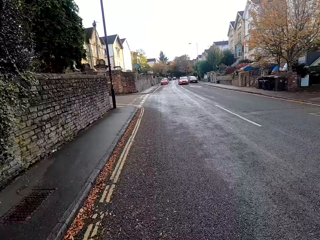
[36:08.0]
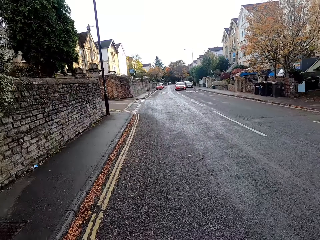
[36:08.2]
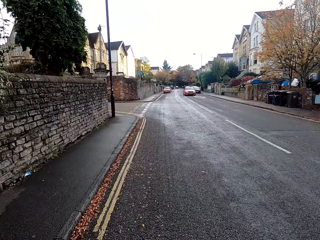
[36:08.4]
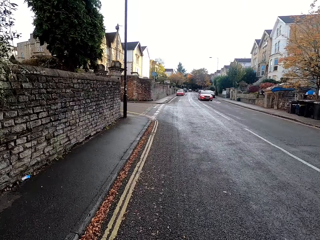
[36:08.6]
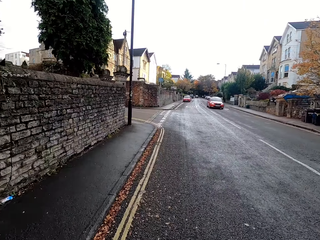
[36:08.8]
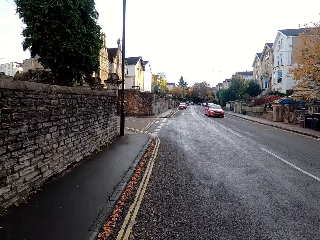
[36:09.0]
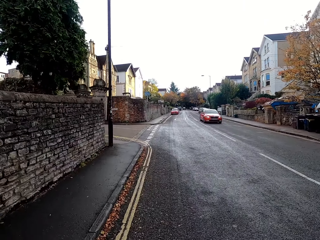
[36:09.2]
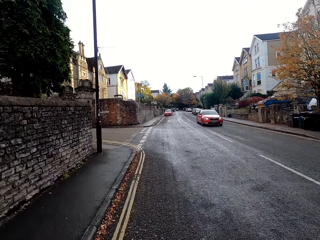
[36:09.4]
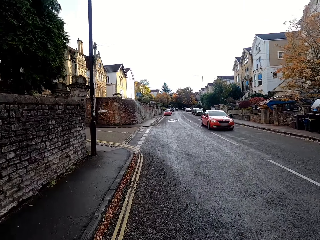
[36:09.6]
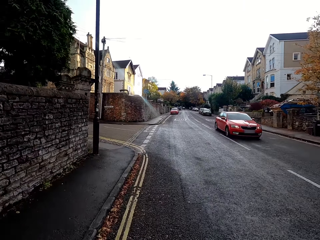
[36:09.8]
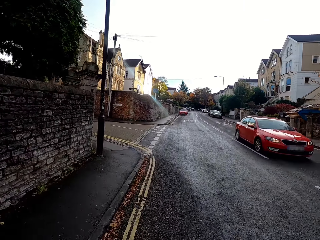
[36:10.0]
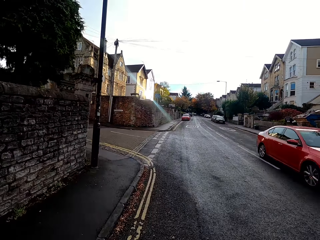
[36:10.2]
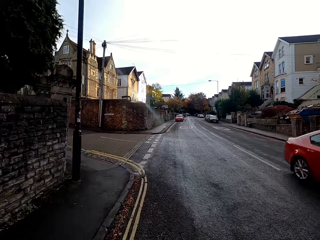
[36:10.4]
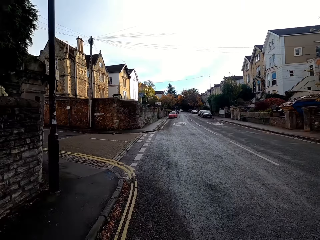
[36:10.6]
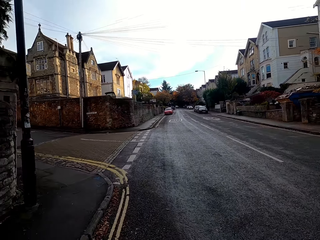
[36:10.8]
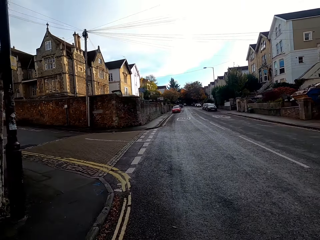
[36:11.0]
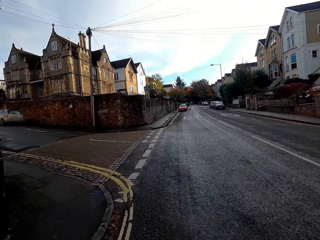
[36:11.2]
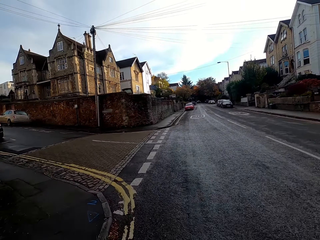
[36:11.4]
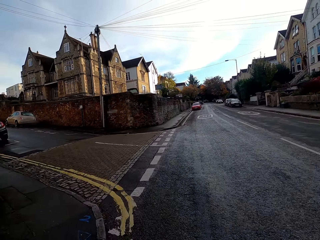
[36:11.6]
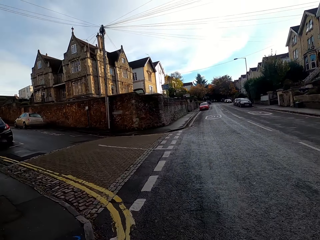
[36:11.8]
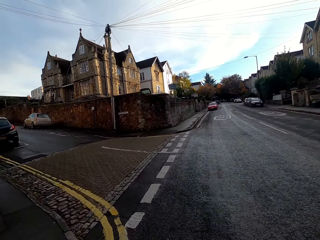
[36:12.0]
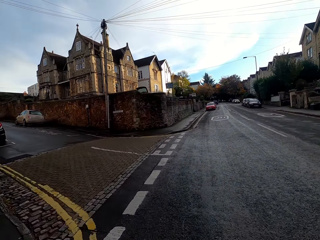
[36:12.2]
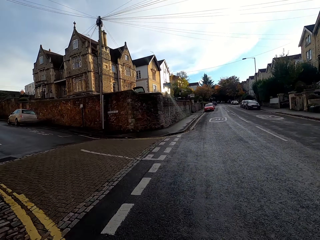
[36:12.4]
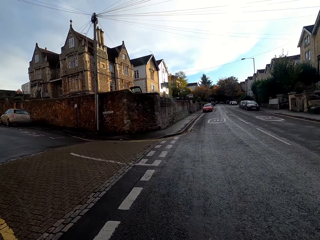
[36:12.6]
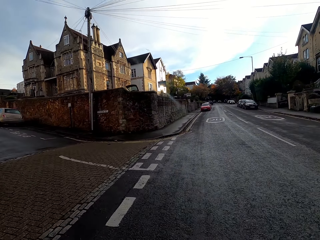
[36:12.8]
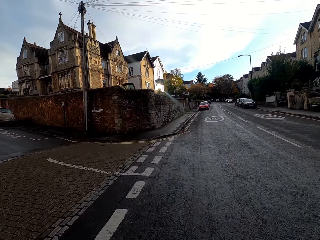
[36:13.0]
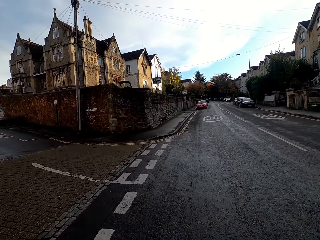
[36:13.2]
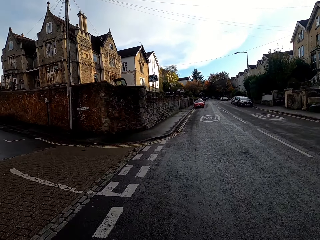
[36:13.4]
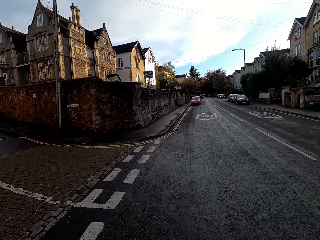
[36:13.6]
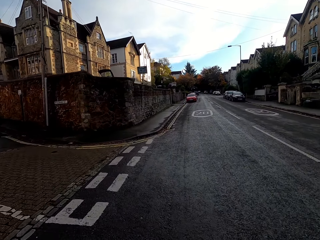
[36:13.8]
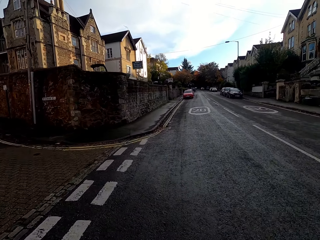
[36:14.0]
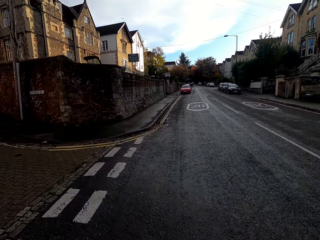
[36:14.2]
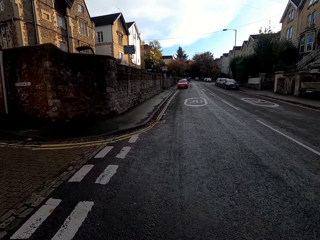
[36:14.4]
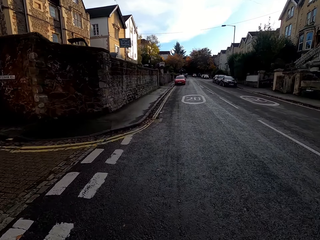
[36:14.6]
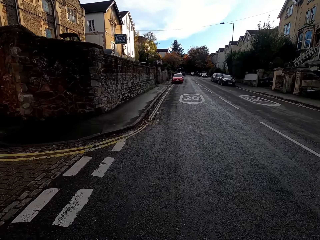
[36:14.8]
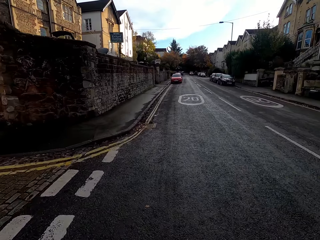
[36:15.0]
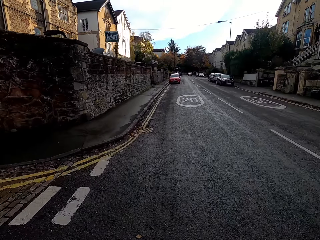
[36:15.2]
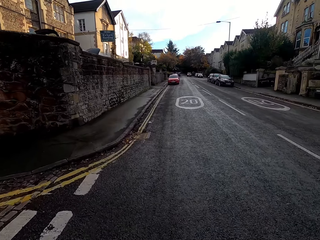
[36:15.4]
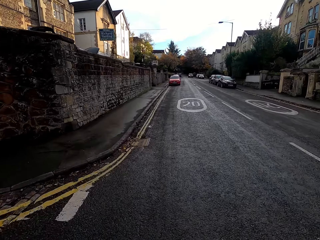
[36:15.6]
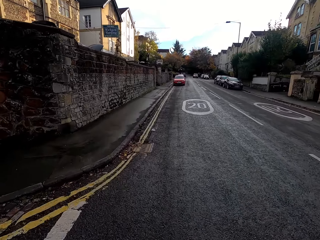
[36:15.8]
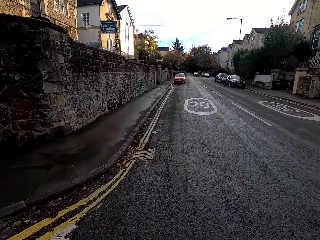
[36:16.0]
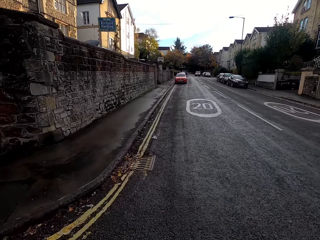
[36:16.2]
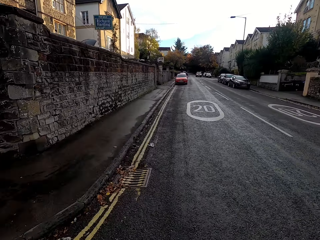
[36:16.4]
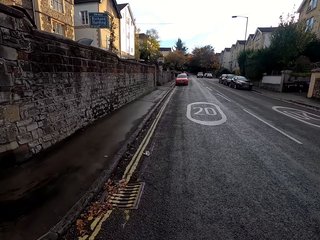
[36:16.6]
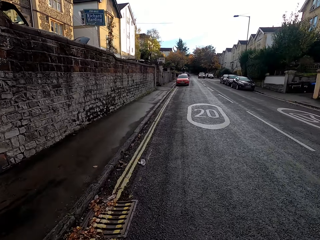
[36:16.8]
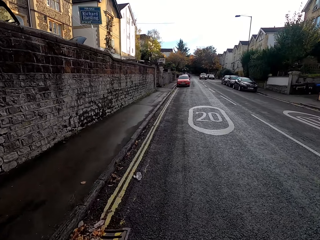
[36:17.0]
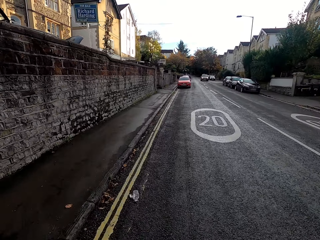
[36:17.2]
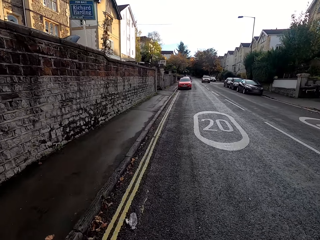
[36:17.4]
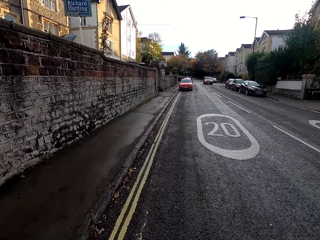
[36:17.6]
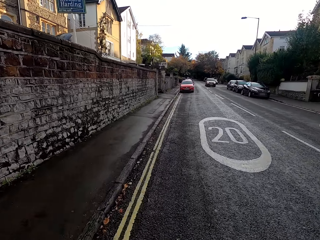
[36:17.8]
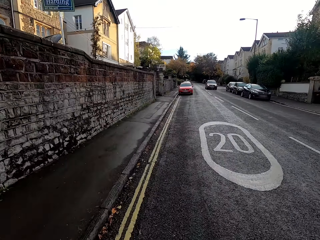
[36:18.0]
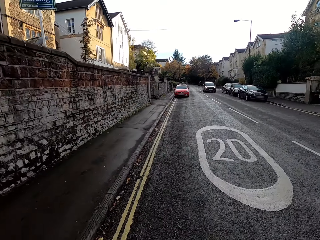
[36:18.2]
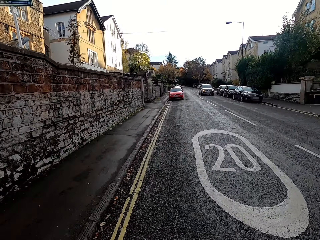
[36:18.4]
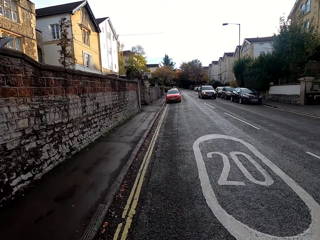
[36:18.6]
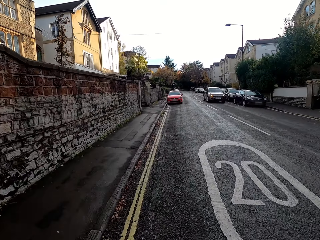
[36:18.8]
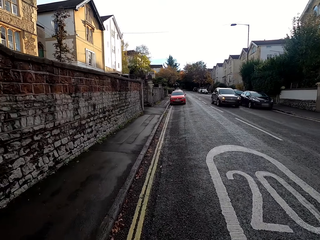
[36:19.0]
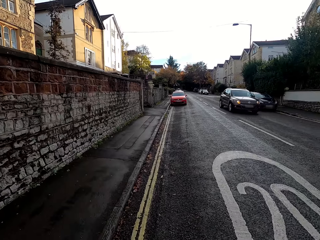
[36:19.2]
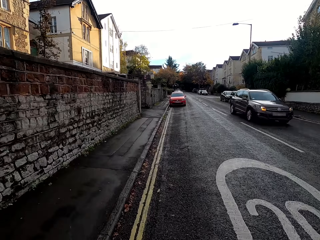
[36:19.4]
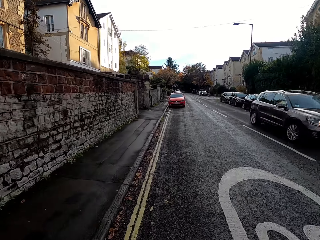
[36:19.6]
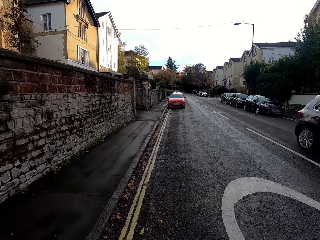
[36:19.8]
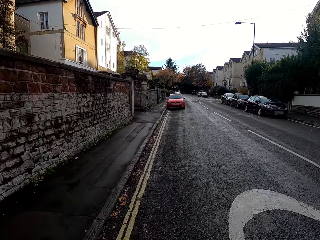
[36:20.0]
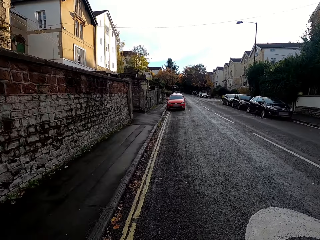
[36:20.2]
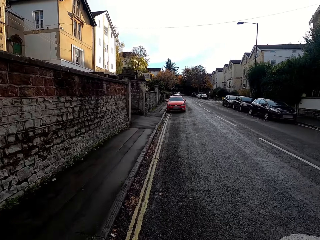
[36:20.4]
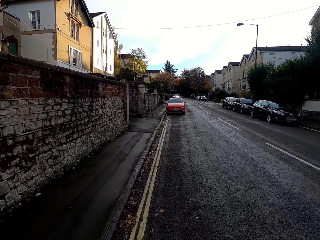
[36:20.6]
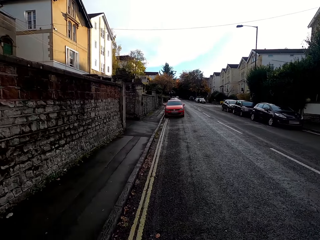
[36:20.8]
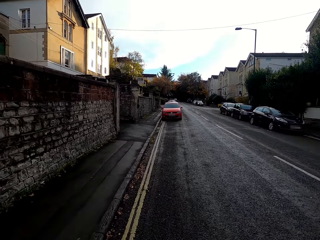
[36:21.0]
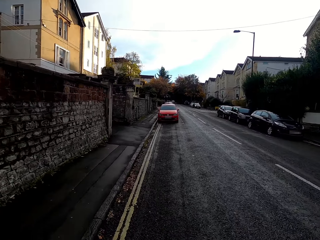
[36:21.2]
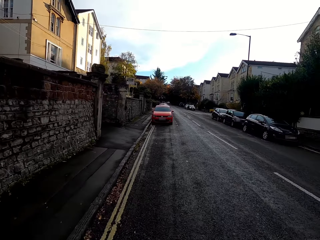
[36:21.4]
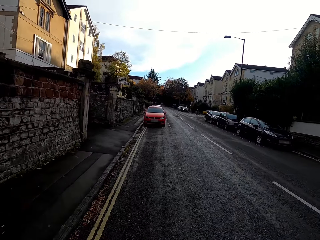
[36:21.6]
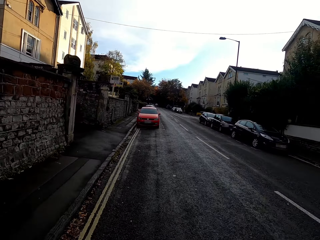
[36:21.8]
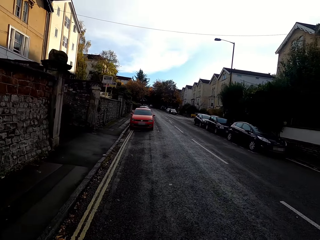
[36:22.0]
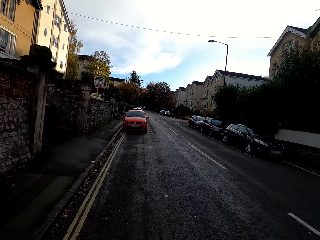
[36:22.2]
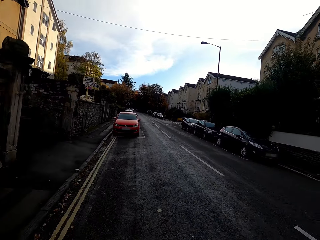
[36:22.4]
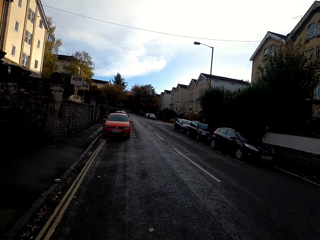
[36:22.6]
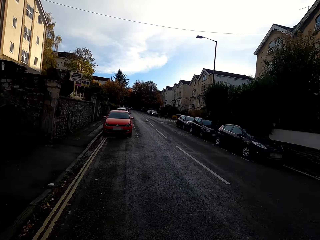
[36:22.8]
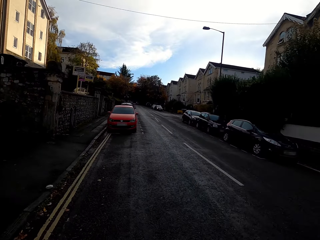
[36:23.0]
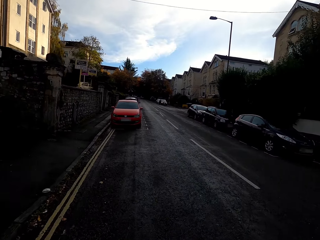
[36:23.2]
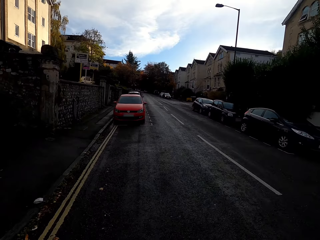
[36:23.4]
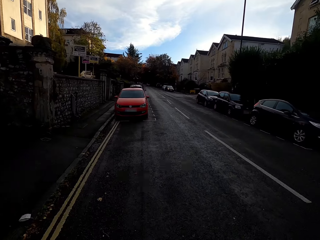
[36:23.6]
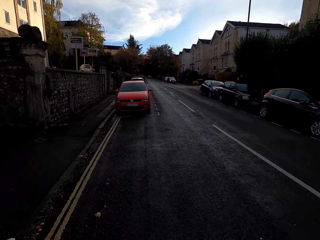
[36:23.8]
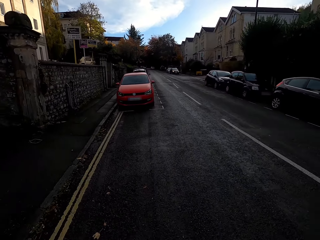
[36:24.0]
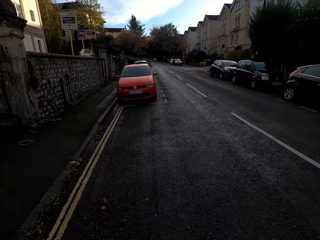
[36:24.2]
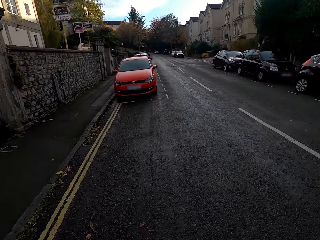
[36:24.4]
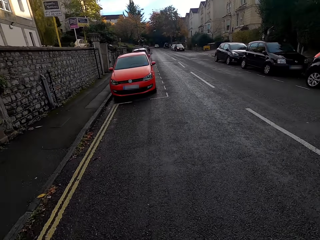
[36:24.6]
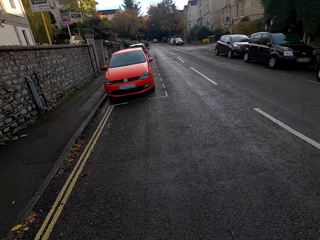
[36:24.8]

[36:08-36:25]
A red car drives past the camera wearer. A grey car drives past them.

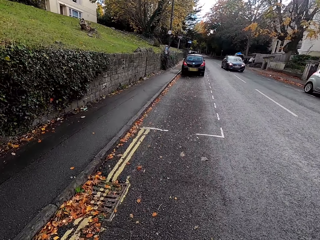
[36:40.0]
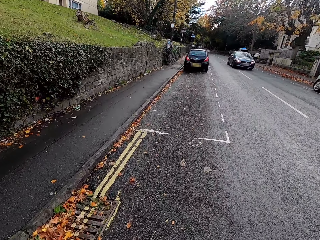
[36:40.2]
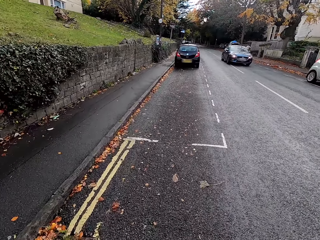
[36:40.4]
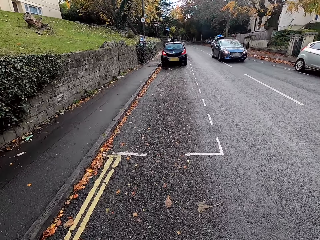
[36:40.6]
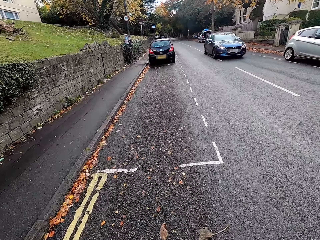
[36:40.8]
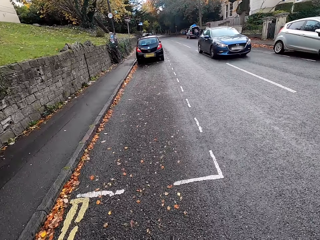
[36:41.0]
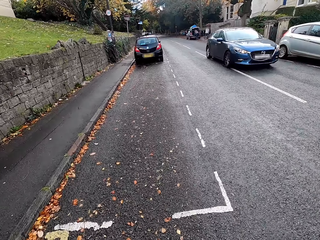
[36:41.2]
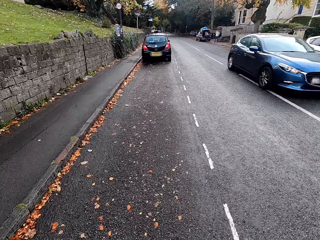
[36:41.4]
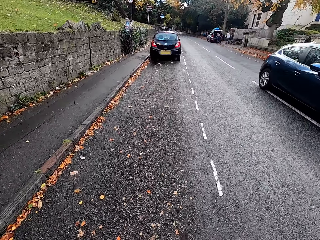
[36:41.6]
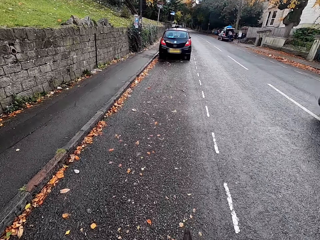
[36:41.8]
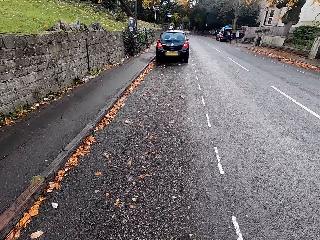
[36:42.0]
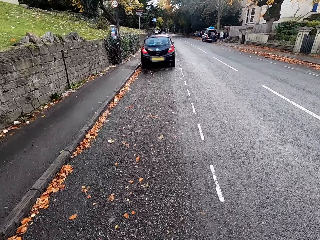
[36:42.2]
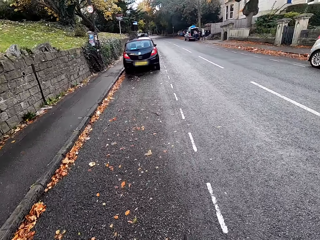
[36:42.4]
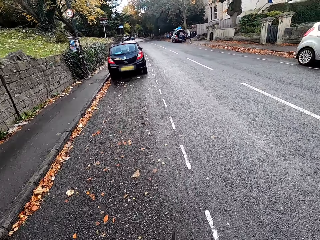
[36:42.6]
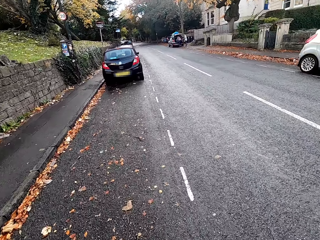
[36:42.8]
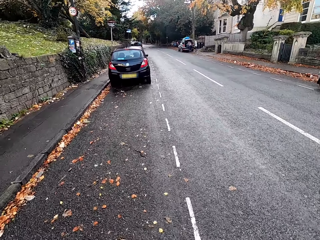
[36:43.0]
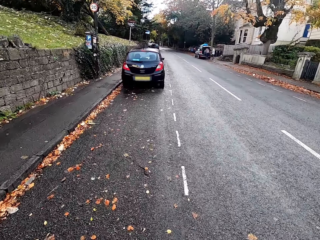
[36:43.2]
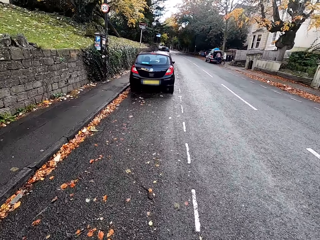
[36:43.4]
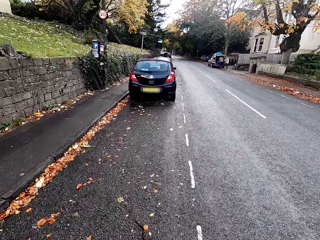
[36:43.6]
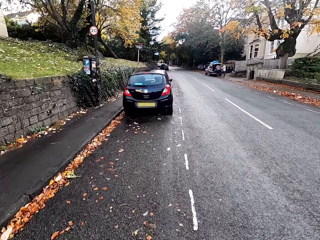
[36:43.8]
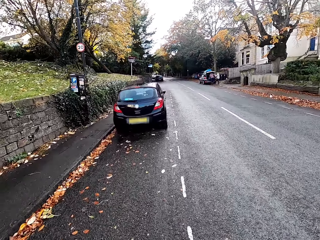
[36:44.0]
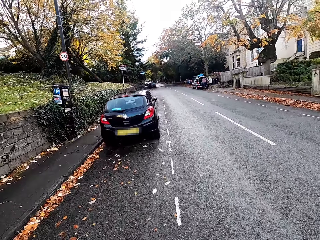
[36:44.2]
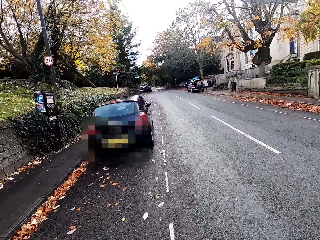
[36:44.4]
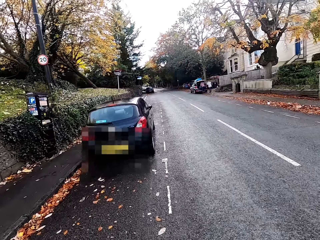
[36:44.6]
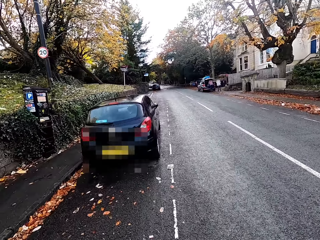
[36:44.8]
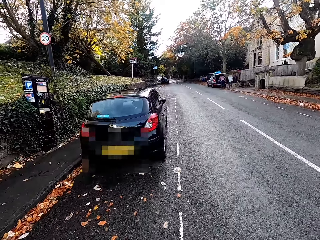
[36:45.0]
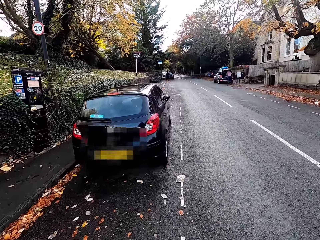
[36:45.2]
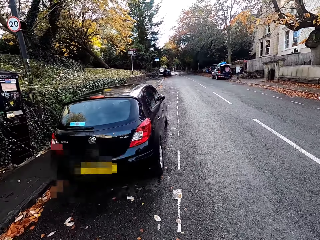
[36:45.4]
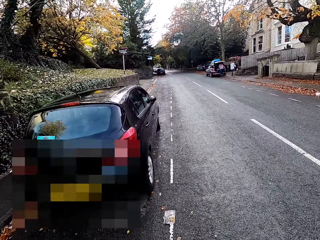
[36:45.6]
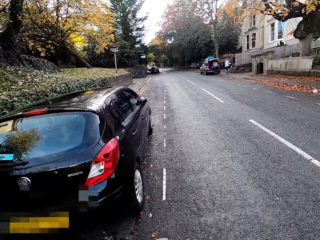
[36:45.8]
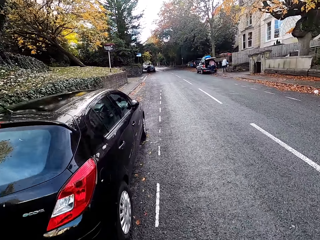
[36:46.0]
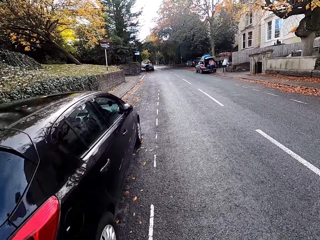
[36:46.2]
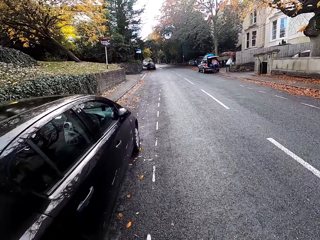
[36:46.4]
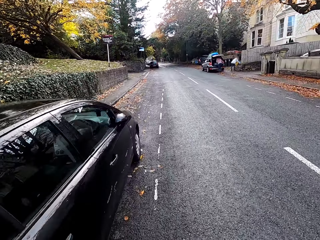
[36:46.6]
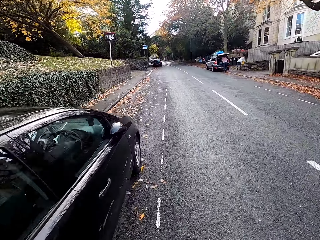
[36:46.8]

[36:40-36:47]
A blue car drives past the camera wearer.
